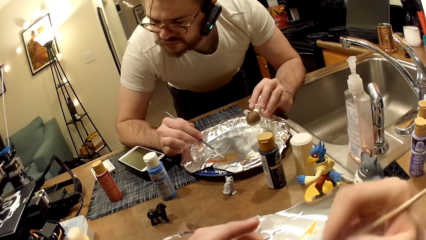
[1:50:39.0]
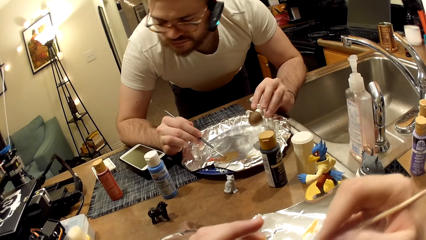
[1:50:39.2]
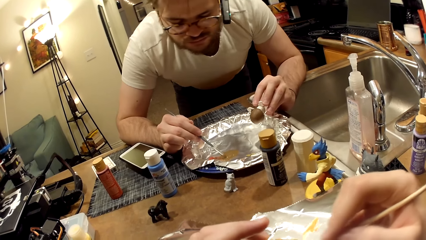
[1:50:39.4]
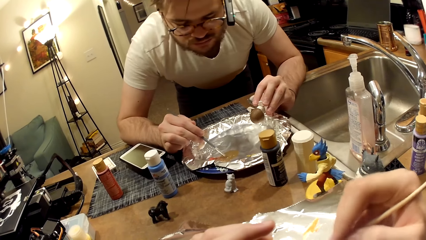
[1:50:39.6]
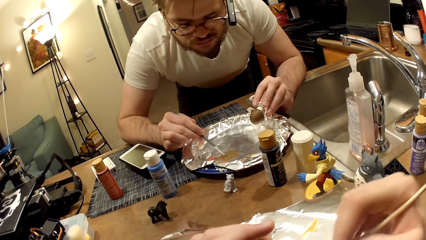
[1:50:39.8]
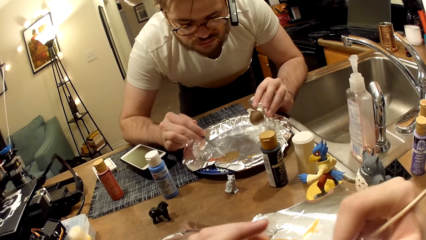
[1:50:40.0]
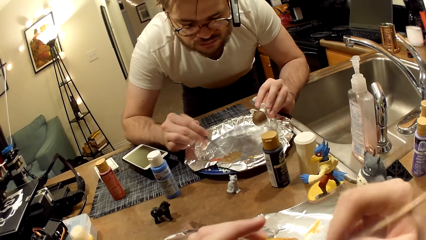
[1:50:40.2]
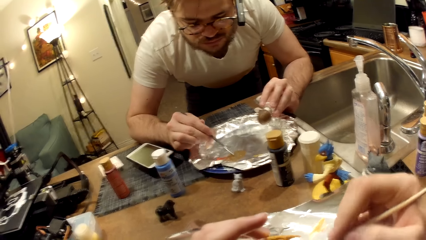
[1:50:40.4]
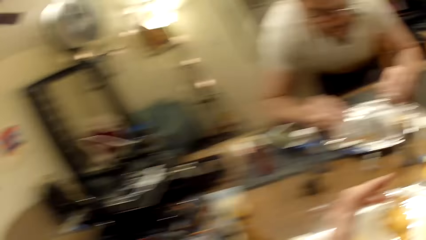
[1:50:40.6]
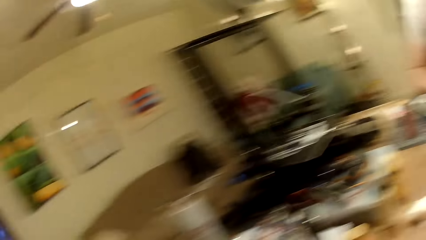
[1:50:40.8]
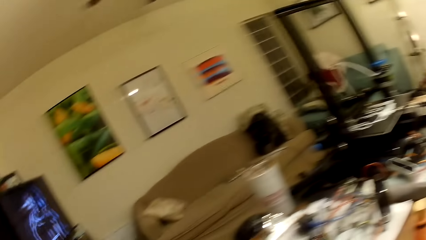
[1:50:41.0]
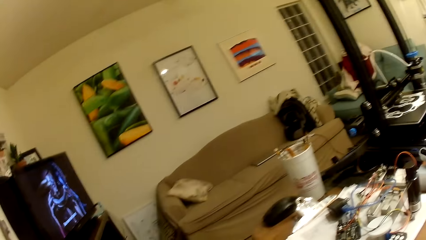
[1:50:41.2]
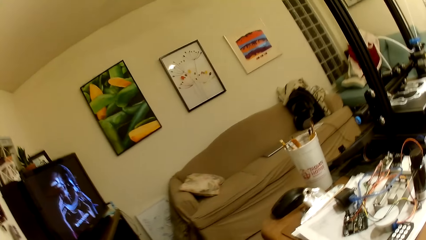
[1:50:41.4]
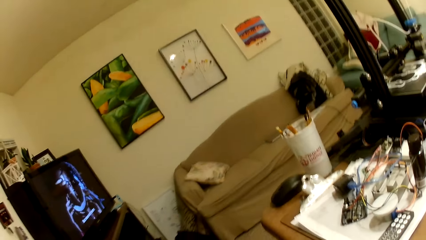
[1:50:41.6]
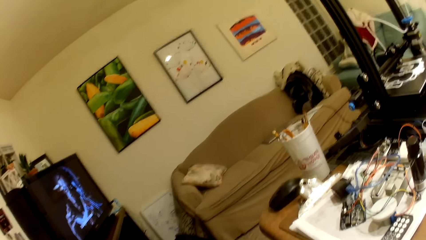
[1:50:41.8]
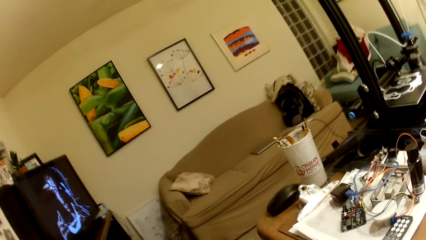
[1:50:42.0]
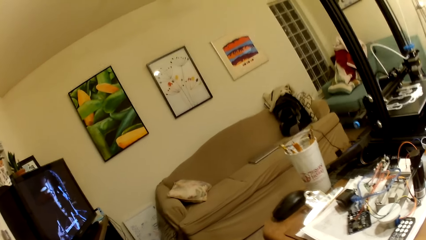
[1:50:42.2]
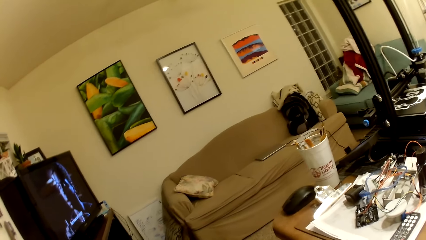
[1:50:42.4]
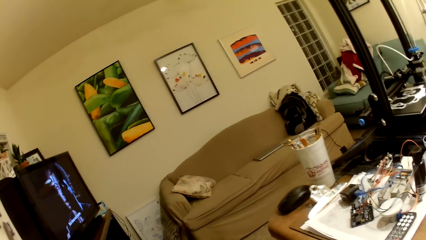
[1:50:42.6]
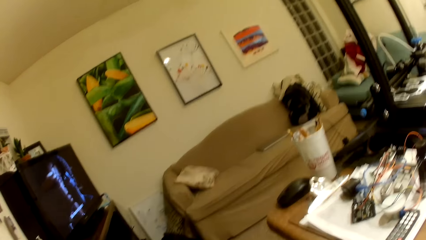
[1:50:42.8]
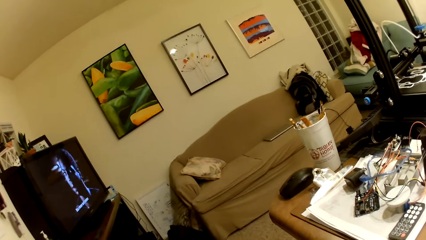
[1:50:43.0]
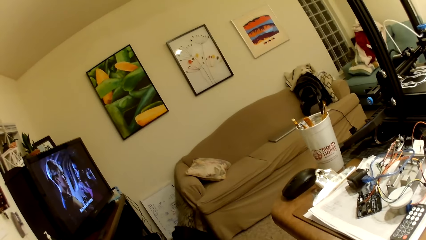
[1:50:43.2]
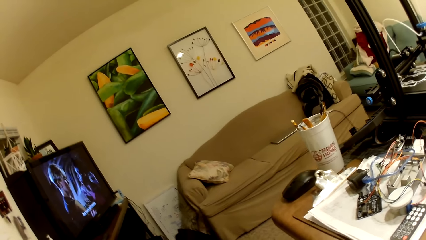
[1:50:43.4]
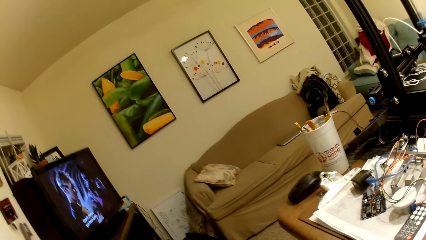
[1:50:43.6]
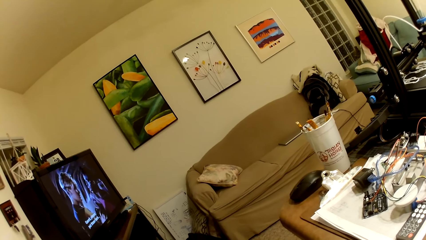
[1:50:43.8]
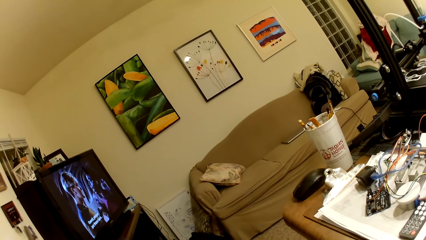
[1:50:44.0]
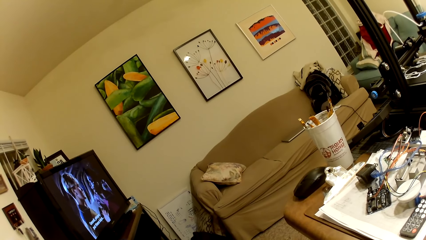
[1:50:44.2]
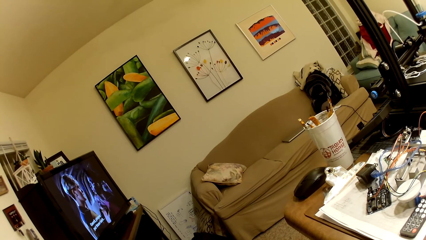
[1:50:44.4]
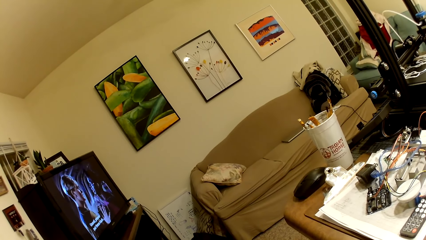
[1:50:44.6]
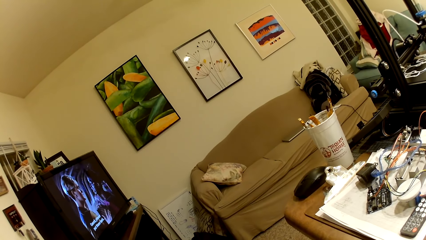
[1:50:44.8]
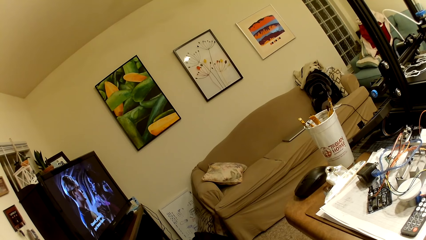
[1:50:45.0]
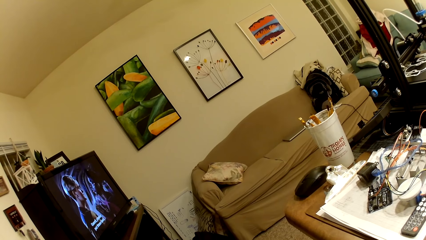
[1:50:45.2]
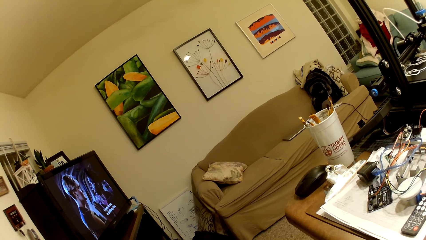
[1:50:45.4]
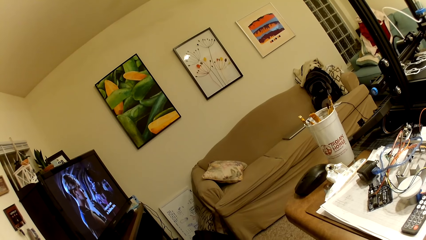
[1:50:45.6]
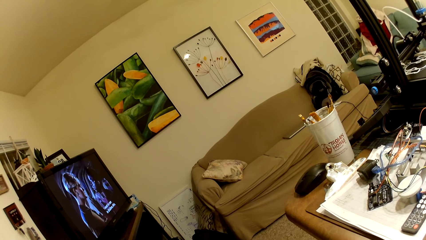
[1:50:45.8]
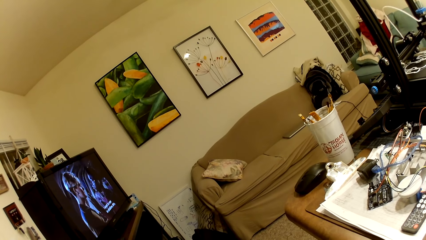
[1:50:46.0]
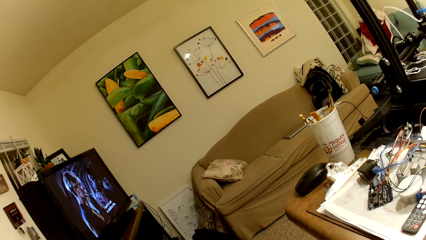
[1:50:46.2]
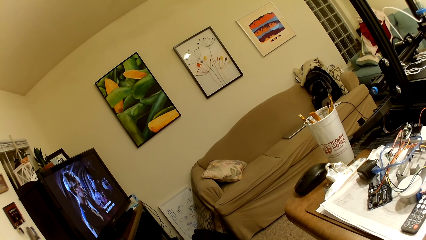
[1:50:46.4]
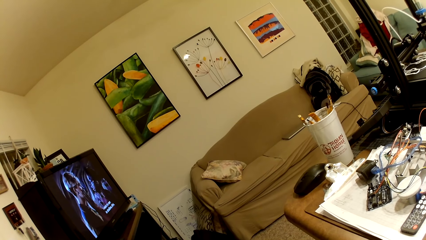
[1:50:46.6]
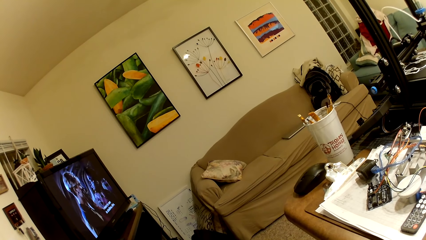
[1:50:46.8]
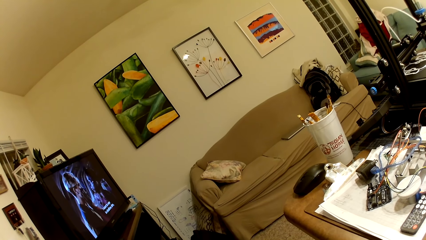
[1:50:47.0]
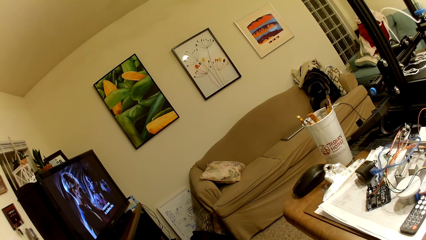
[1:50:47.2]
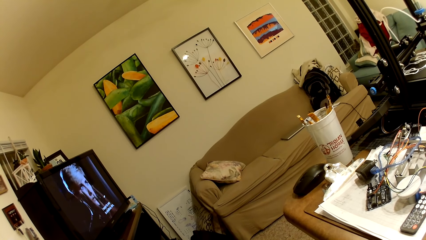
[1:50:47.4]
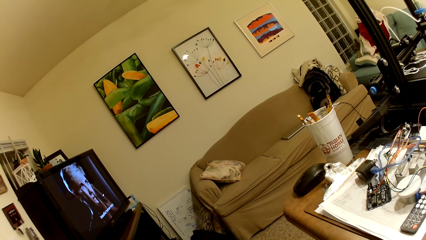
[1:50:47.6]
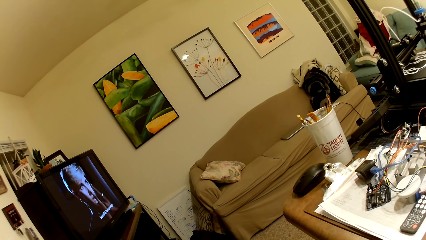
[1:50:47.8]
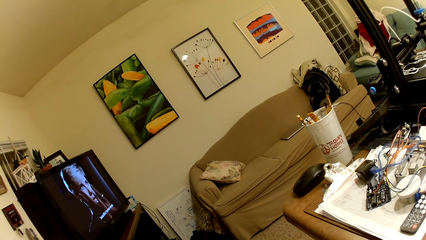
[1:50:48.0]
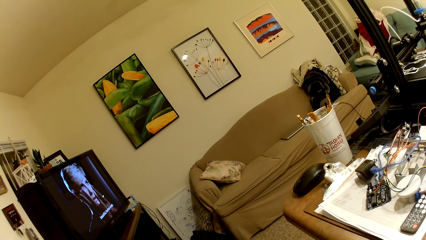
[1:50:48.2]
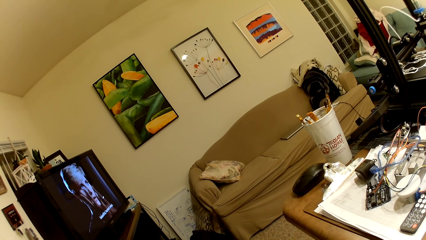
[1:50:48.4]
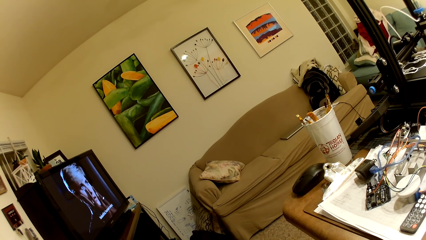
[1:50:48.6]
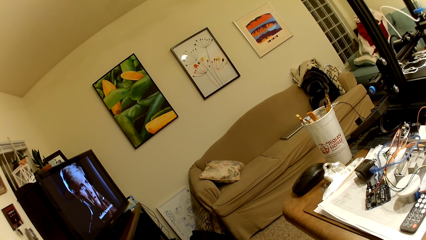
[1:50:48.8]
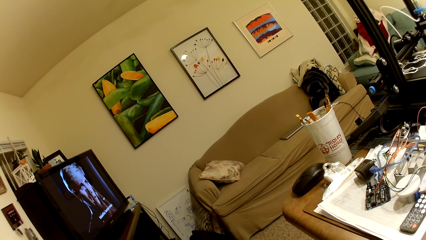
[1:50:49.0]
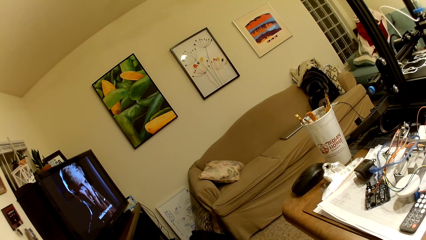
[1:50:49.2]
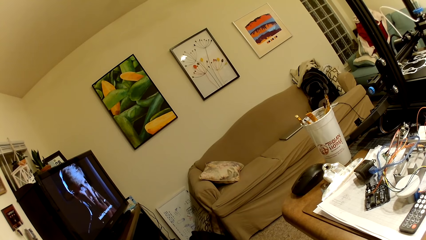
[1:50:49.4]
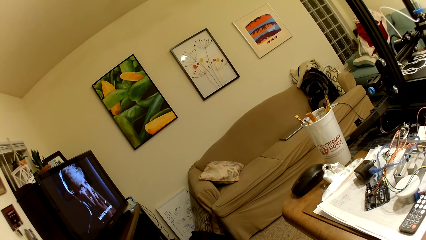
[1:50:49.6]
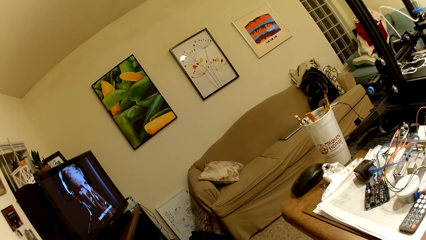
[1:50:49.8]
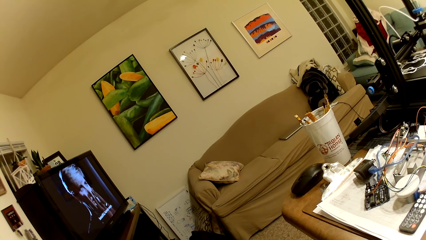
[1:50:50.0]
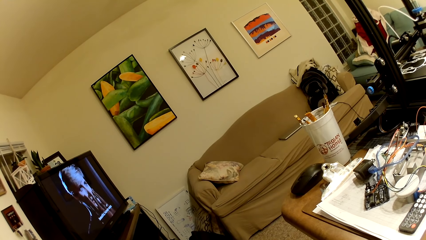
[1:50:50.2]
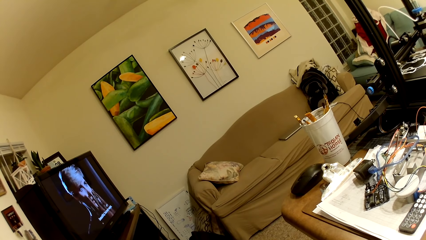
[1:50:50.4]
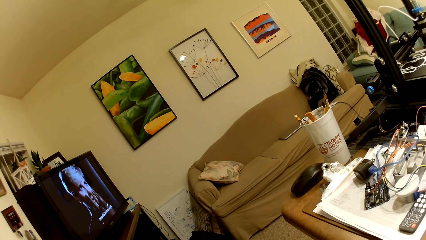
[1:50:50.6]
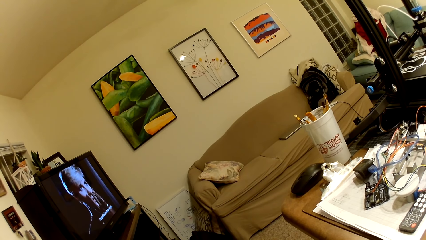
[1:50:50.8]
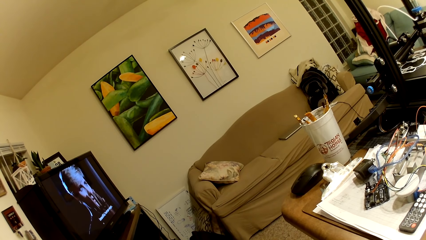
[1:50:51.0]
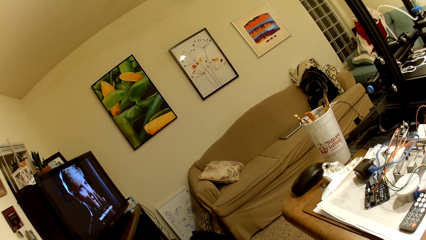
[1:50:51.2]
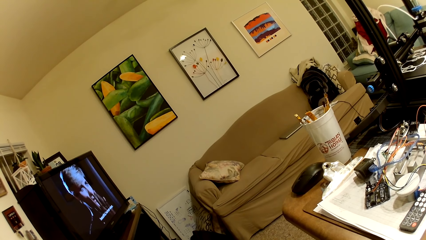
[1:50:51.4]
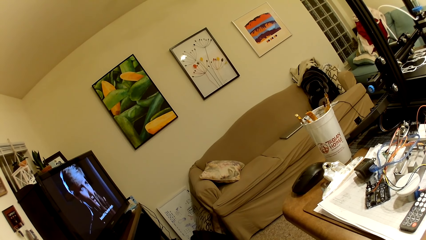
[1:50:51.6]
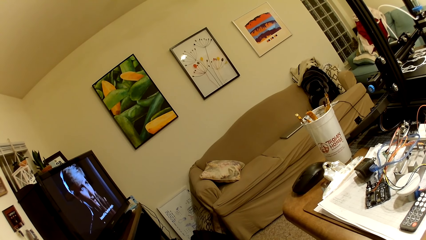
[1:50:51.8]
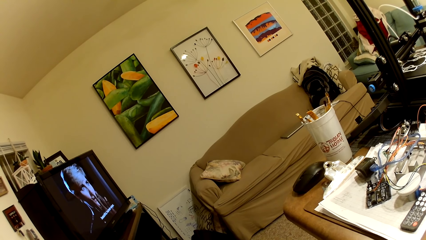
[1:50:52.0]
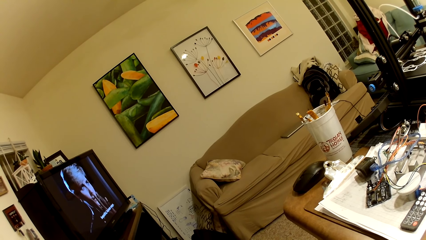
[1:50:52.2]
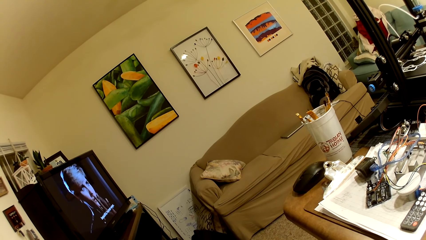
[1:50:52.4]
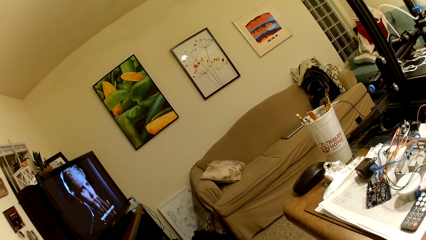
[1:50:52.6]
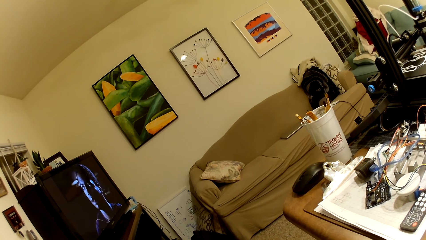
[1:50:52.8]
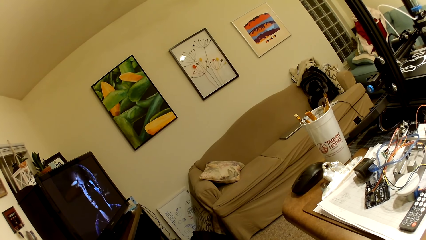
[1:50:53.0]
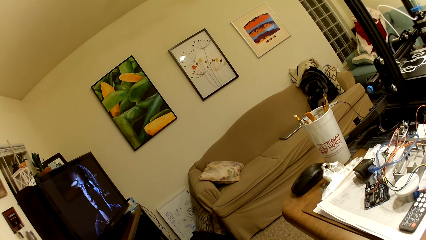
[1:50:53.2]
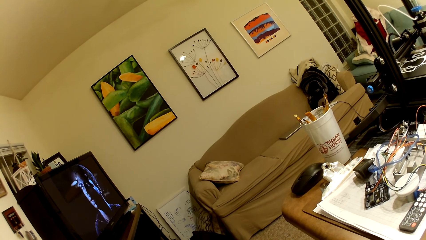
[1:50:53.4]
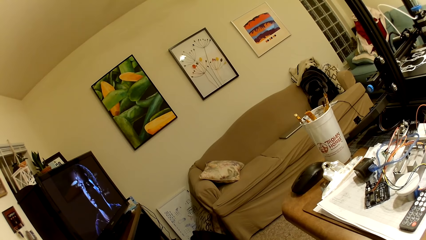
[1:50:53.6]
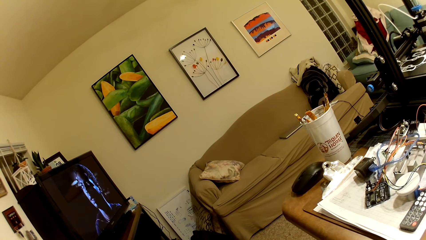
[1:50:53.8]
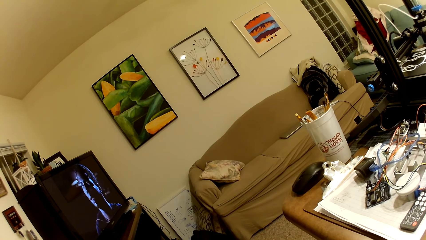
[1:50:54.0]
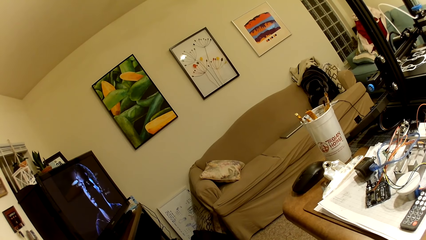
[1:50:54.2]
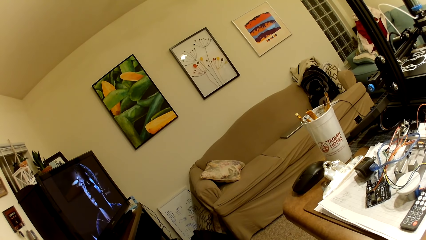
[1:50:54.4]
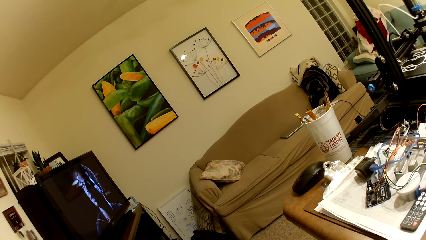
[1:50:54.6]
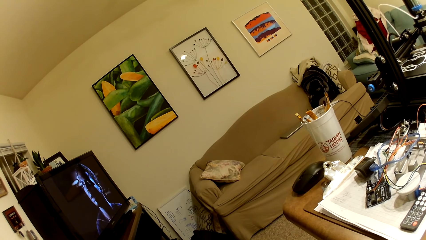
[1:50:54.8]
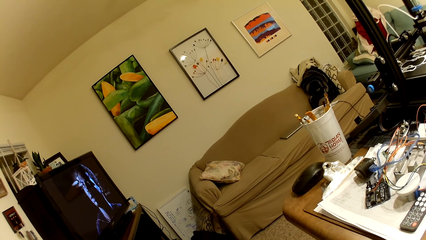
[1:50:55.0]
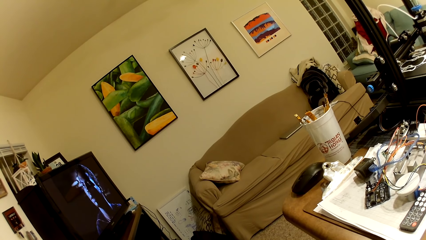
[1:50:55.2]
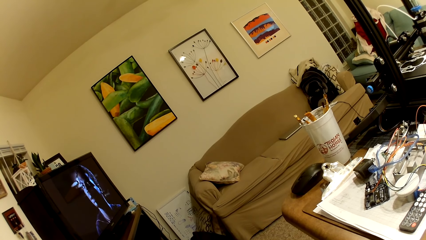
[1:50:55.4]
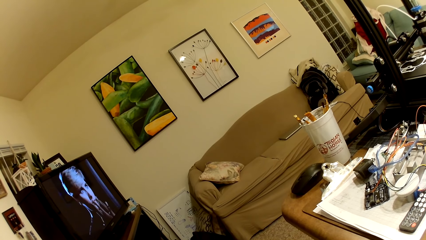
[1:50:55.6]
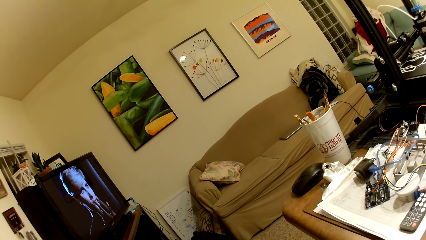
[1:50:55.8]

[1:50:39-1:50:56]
The camera wearer looks around the room. They watch the TV.
